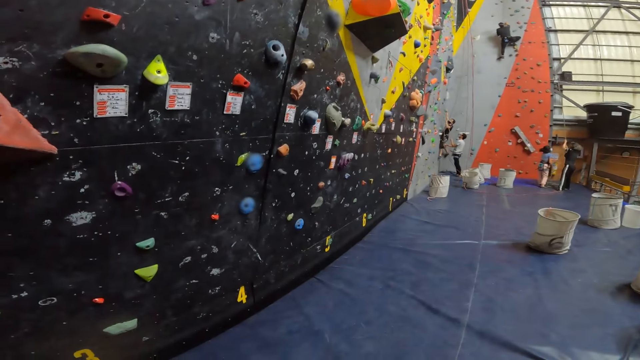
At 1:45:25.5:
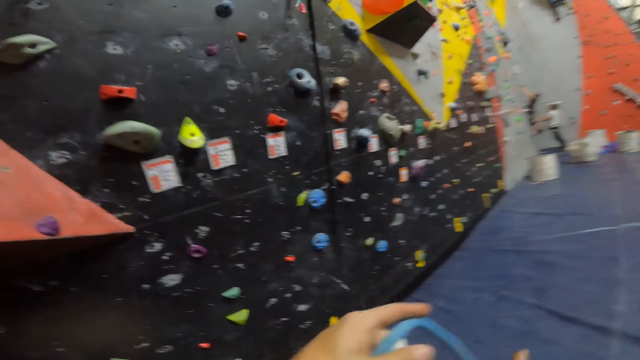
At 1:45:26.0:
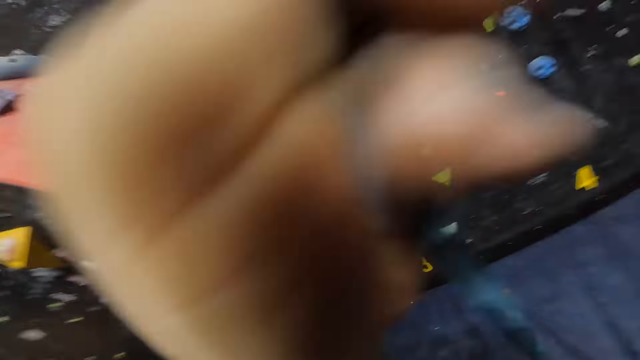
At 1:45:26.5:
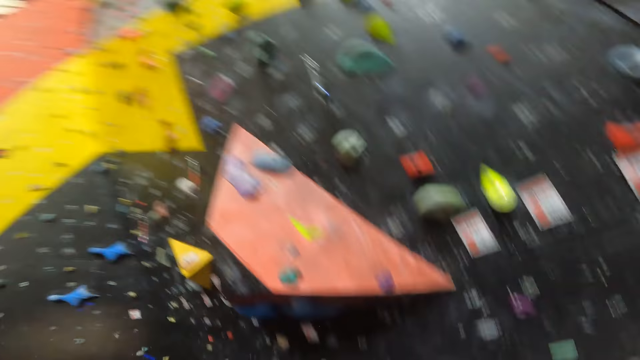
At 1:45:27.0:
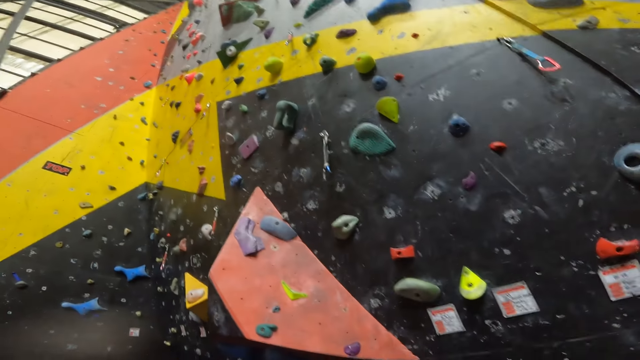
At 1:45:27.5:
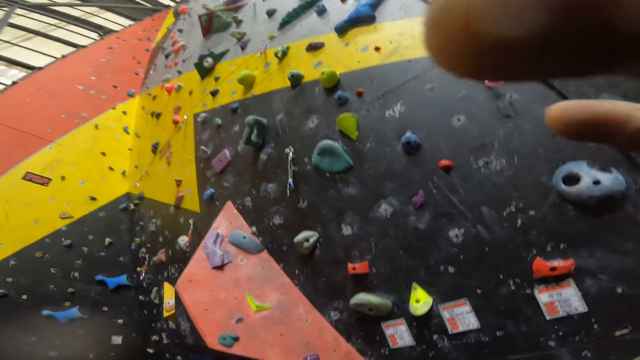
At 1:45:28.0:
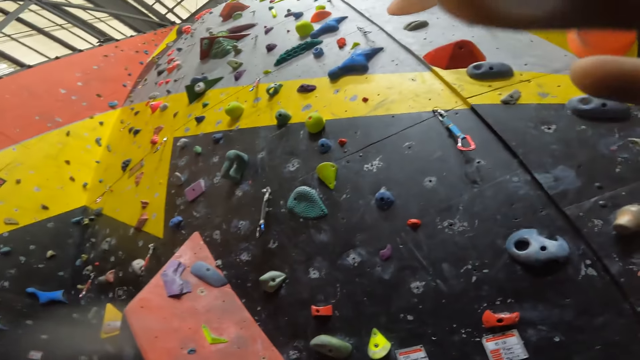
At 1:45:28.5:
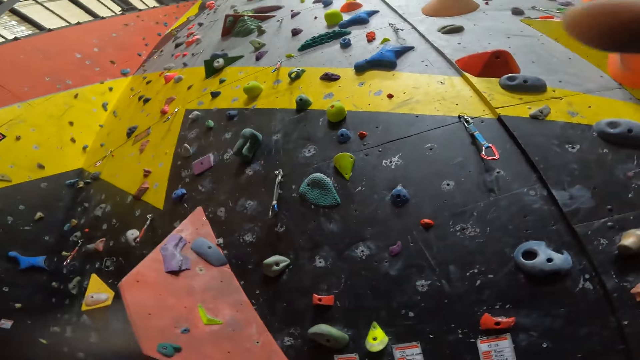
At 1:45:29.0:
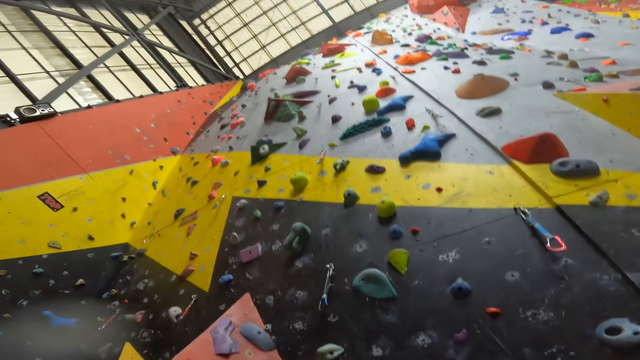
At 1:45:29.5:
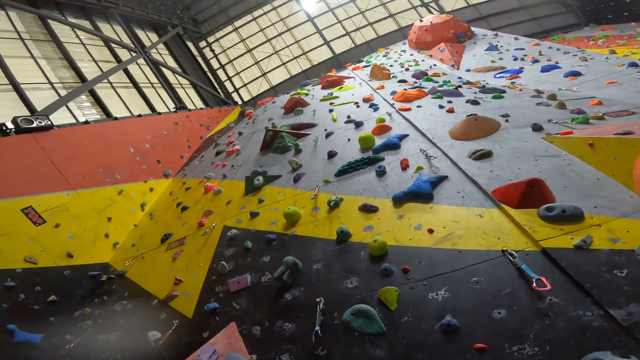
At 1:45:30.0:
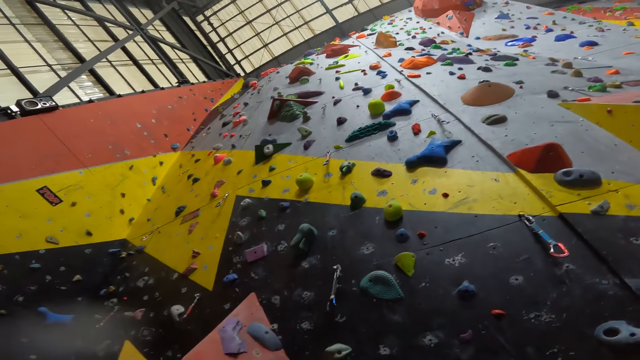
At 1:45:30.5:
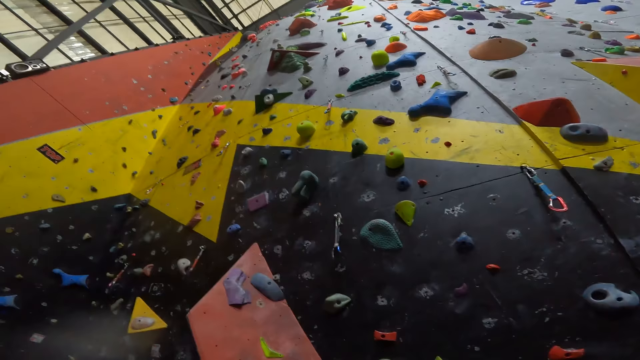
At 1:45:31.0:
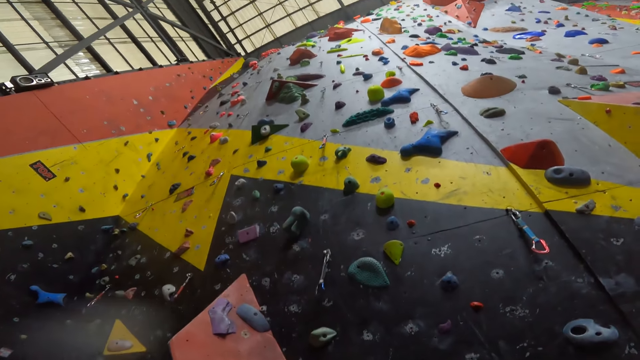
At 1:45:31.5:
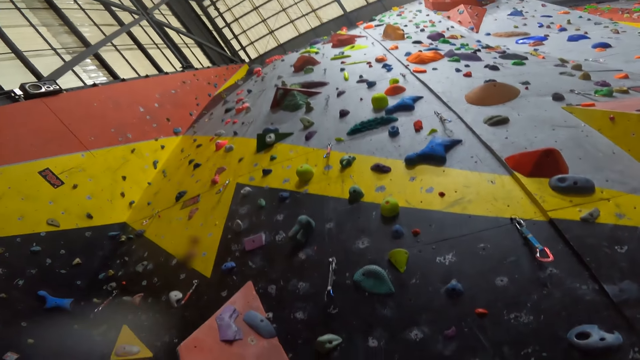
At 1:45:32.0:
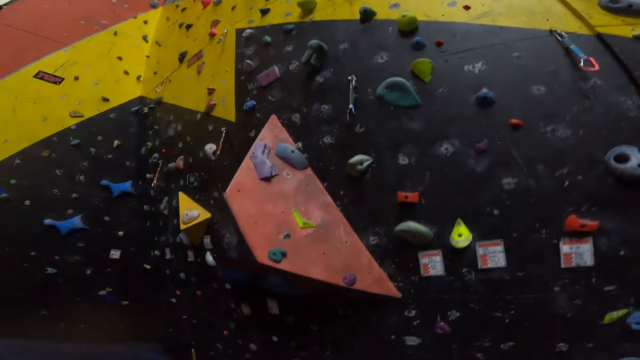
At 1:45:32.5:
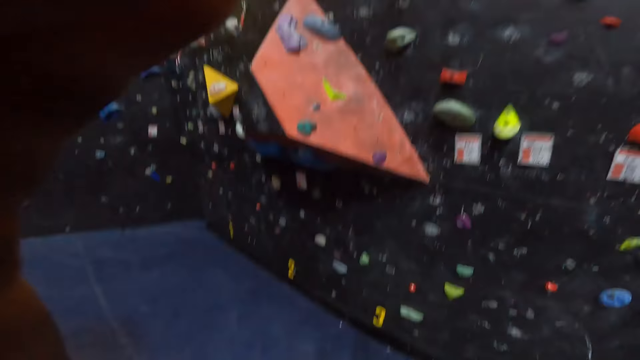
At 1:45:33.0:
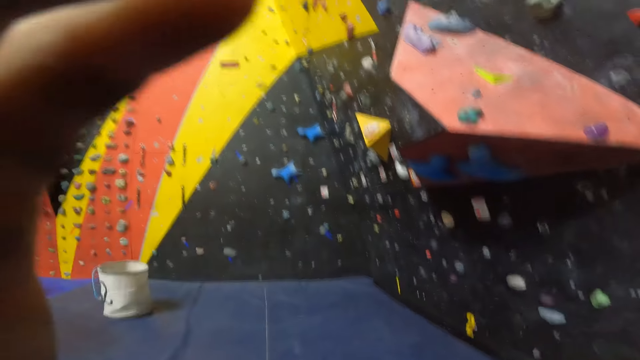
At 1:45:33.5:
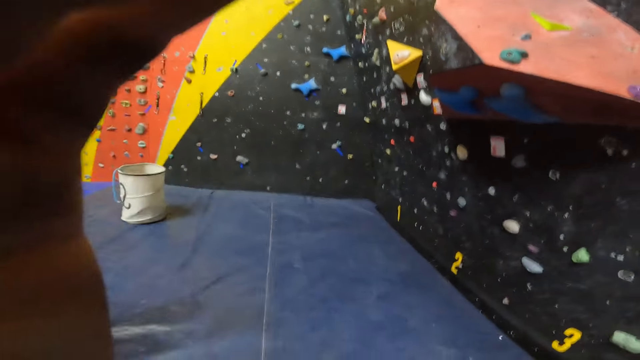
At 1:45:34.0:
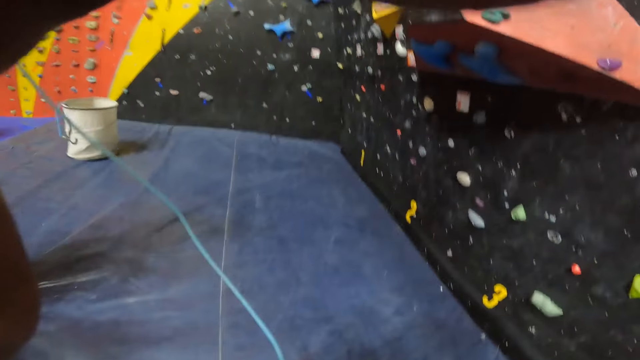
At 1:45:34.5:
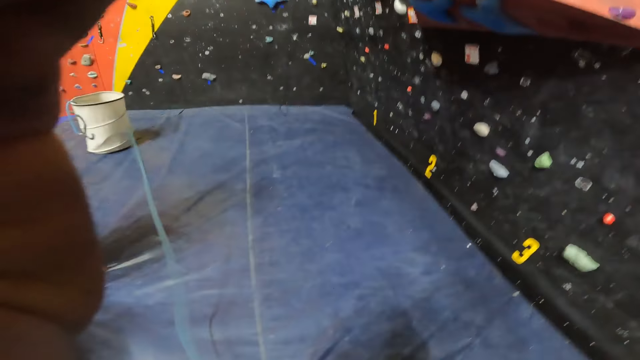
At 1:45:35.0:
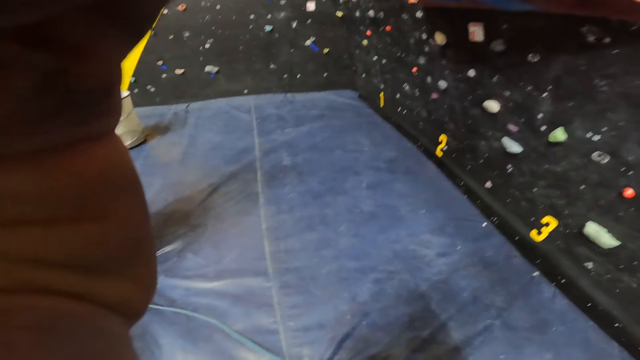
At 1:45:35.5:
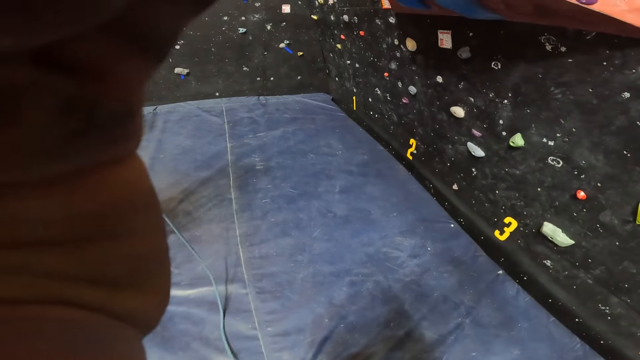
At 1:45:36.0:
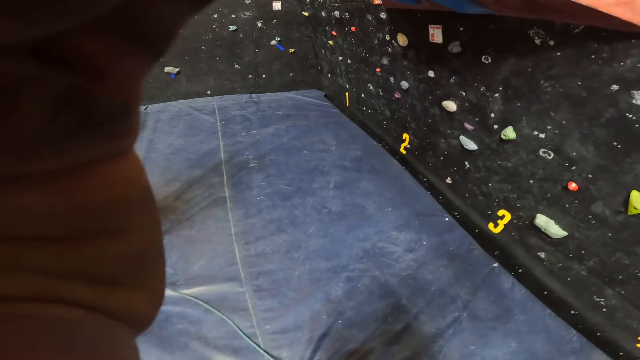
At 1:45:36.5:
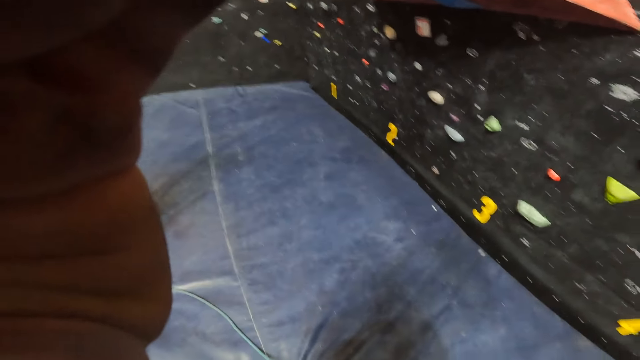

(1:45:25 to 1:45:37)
The camera wearer looks in front. They adjust the camera. They look up.

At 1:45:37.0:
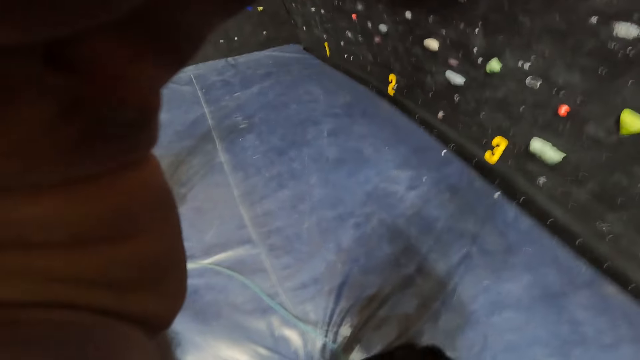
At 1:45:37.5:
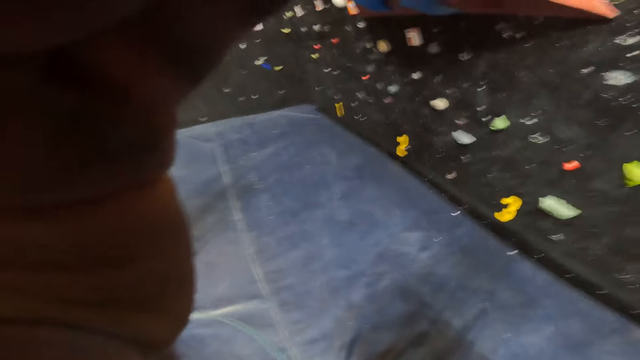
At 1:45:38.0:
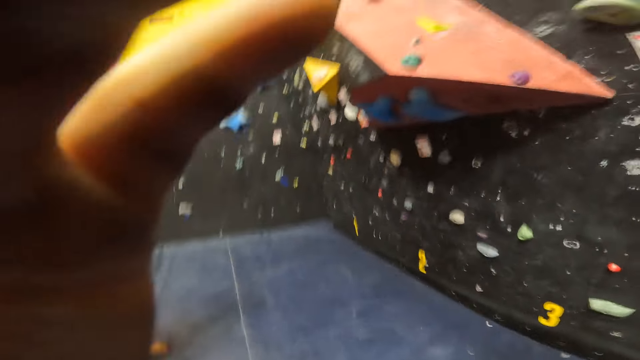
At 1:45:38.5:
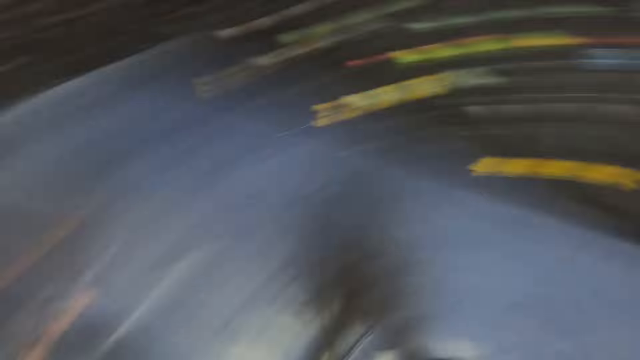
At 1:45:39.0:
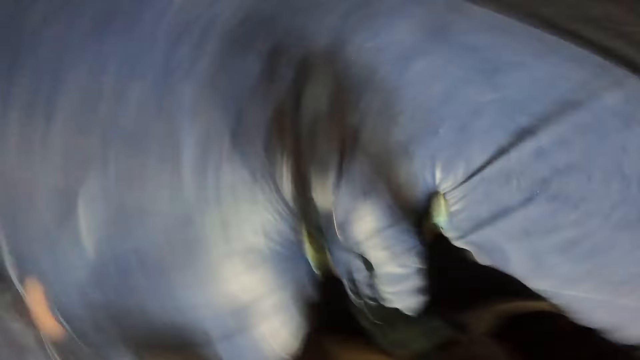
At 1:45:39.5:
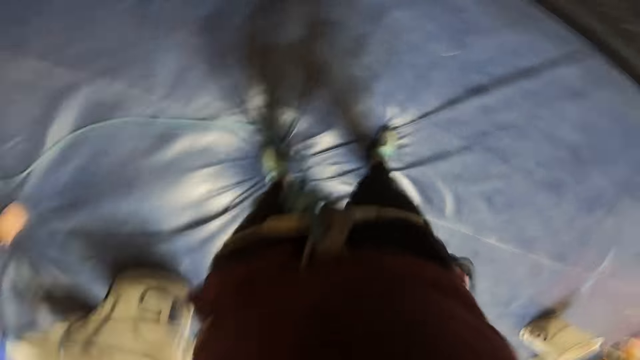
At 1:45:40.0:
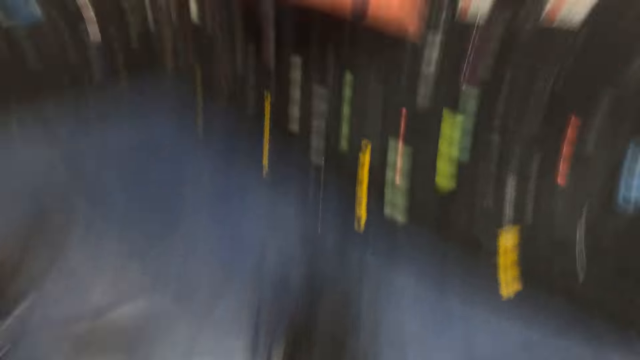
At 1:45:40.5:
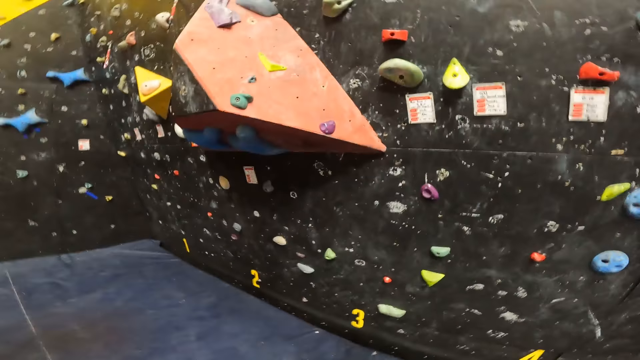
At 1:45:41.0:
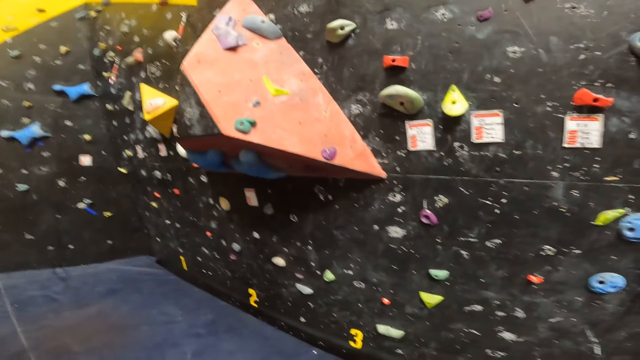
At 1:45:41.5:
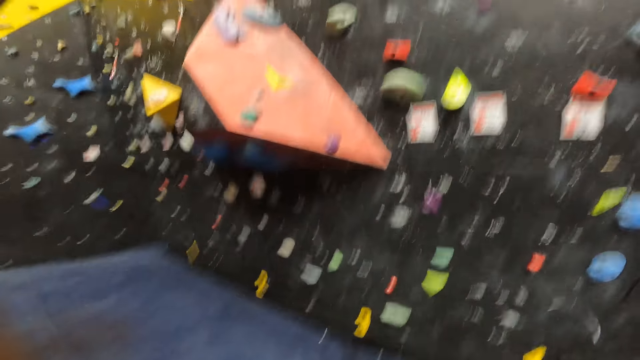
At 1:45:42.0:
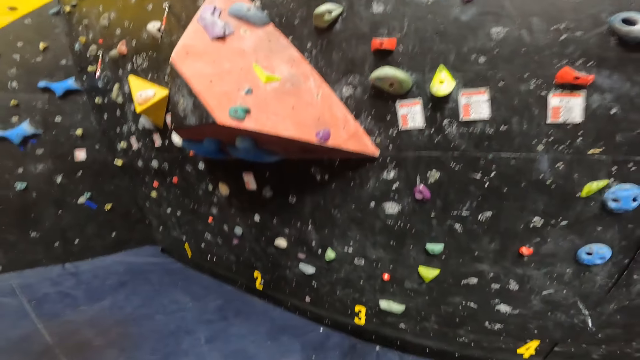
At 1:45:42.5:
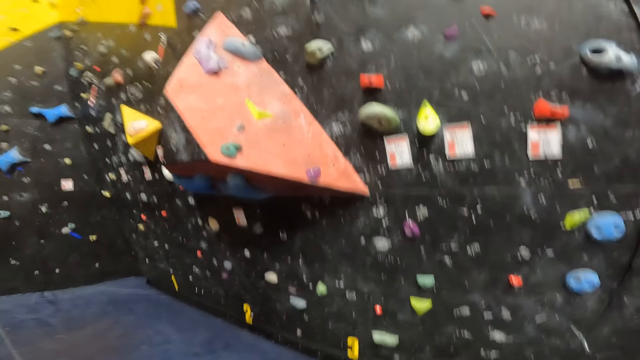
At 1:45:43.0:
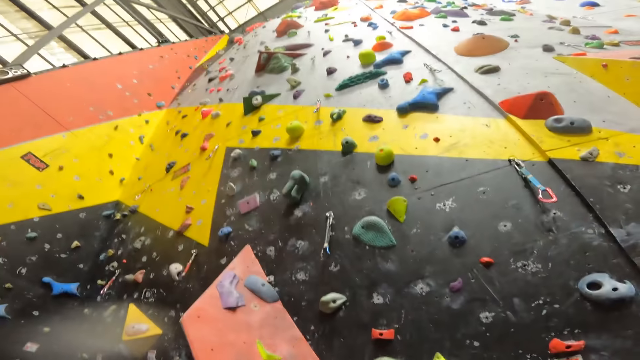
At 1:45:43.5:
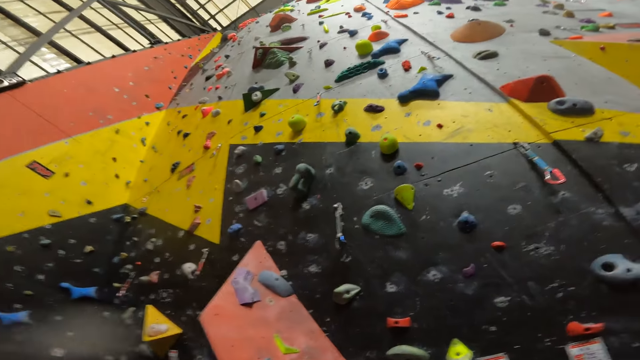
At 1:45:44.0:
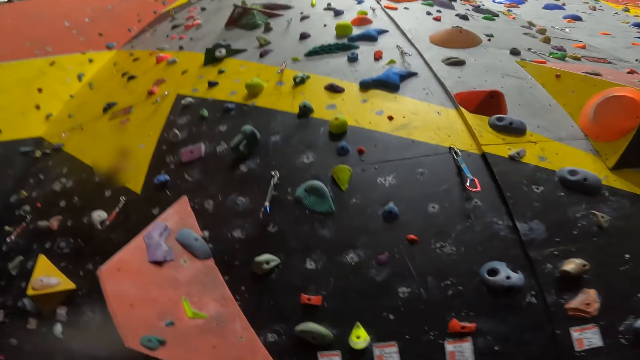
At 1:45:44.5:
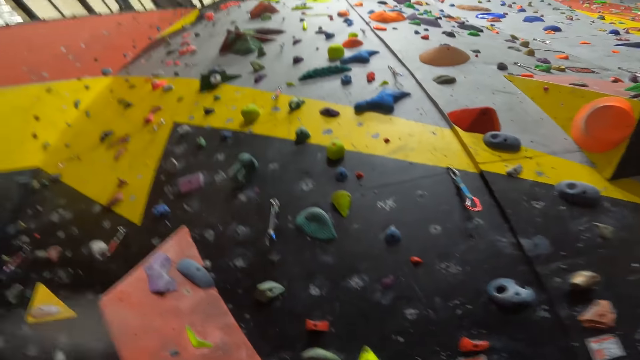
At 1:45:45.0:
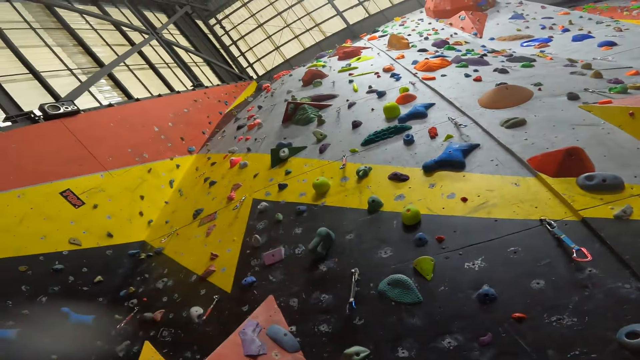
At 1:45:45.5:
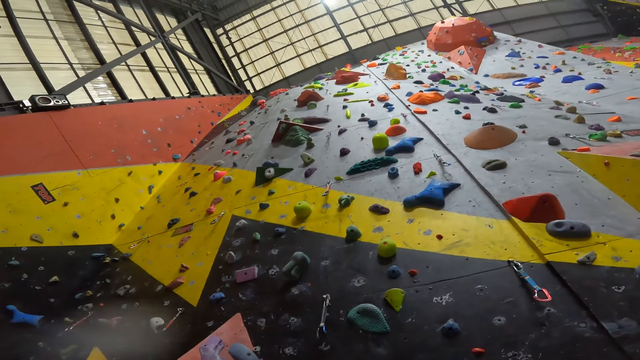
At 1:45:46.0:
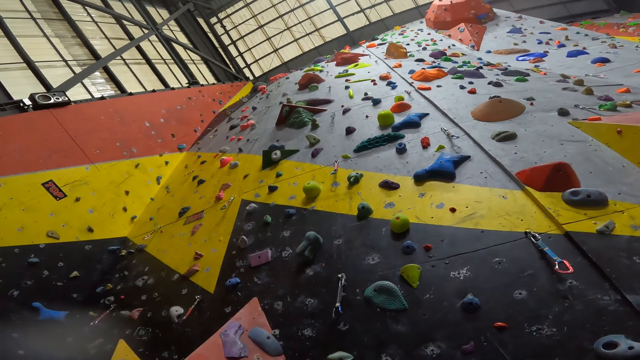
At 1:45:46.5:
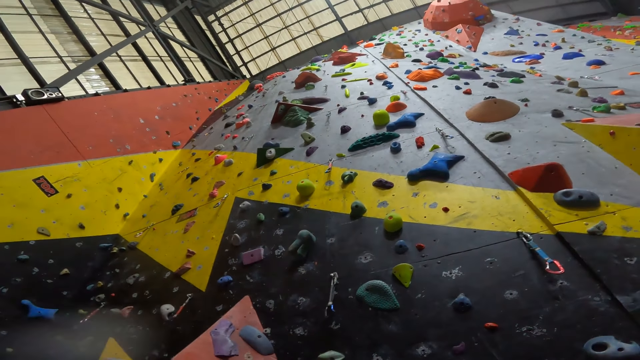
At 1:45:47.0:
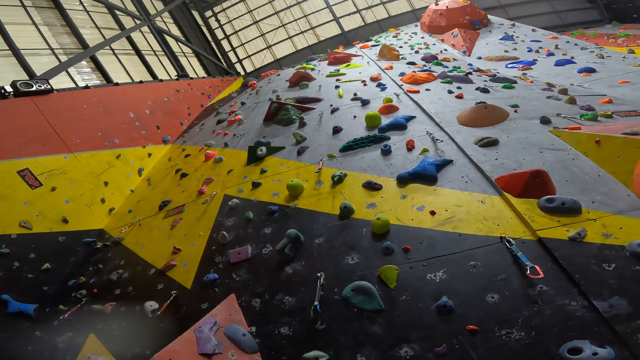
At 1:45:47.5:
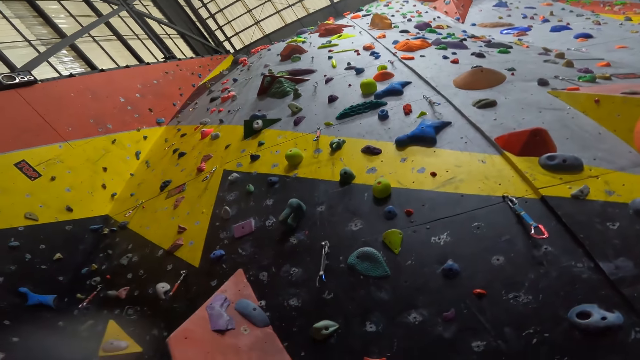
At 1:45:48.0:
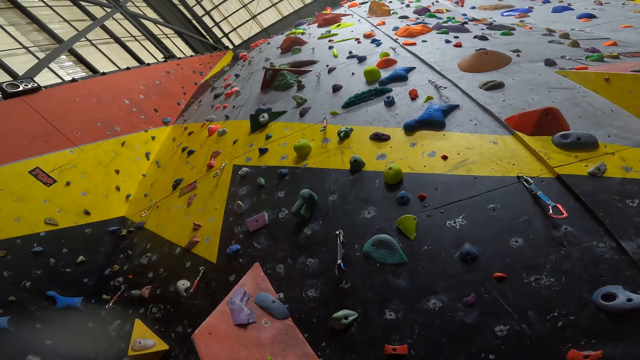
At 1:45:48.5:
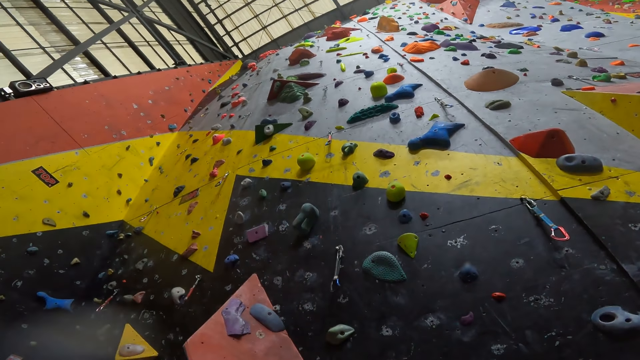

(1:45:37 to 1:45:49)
The camera wearer adjusts the camera with both hands. They look up the climbing wall.
